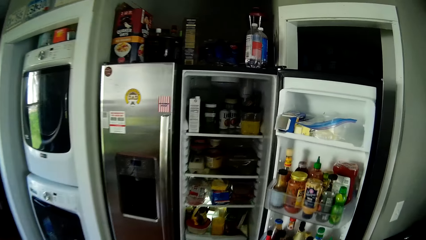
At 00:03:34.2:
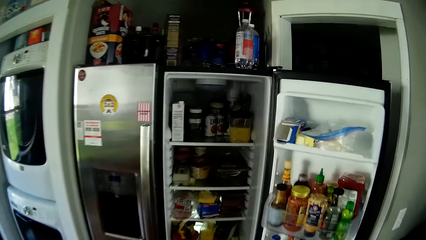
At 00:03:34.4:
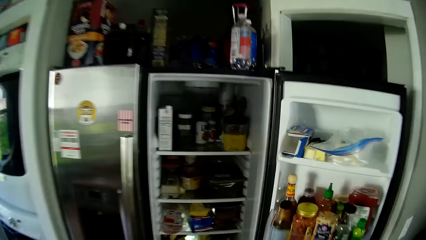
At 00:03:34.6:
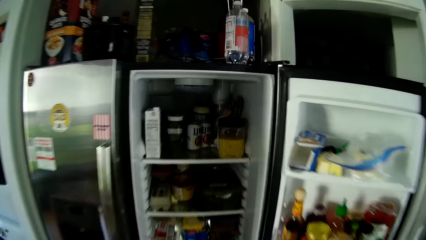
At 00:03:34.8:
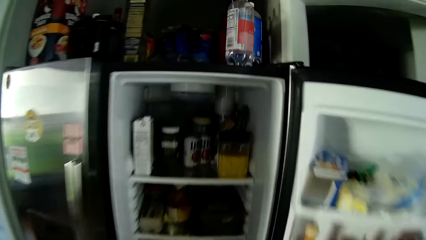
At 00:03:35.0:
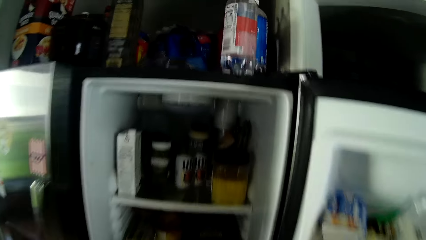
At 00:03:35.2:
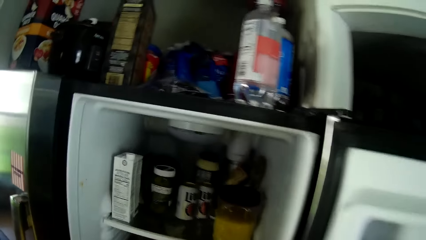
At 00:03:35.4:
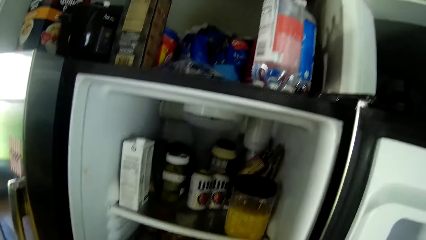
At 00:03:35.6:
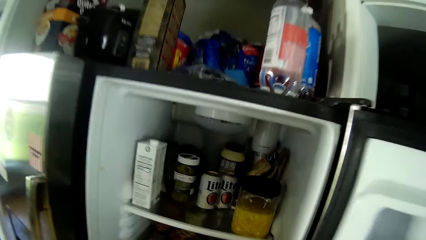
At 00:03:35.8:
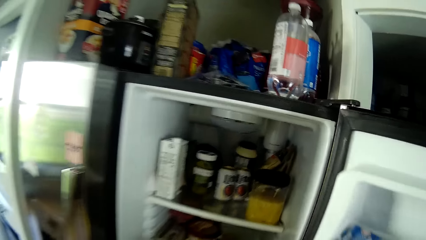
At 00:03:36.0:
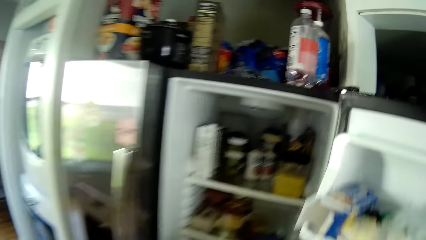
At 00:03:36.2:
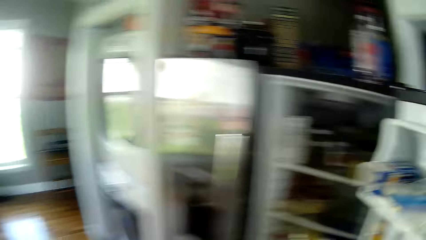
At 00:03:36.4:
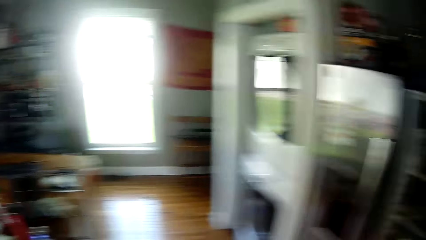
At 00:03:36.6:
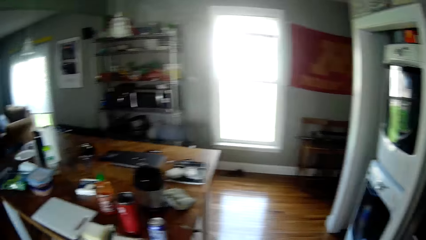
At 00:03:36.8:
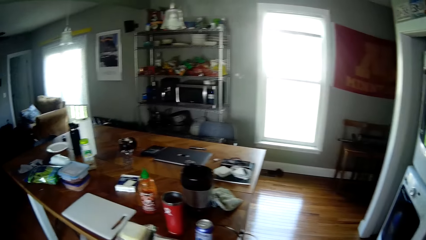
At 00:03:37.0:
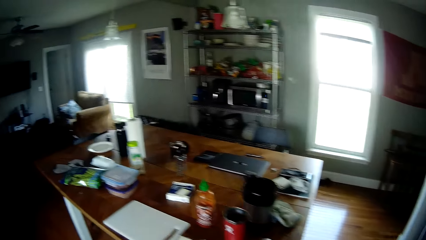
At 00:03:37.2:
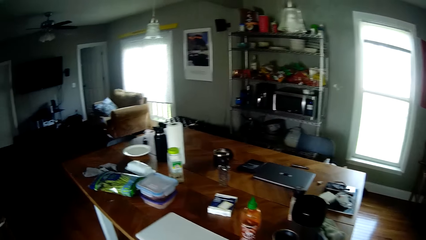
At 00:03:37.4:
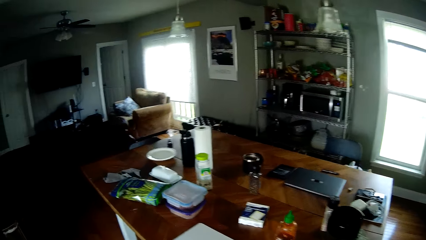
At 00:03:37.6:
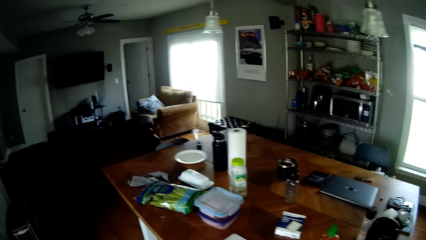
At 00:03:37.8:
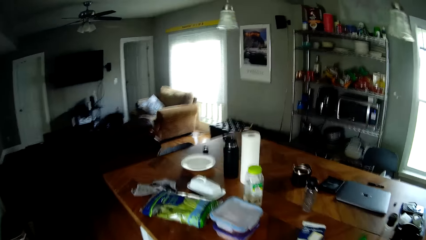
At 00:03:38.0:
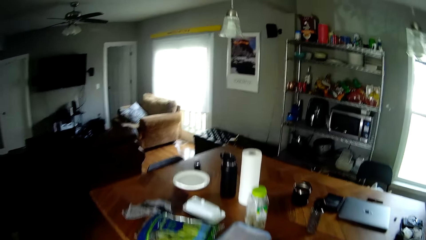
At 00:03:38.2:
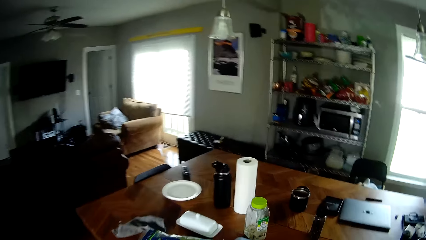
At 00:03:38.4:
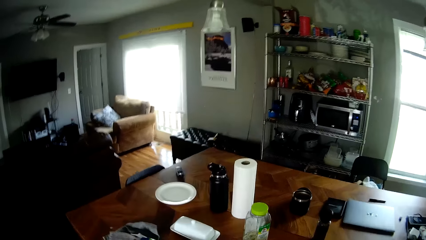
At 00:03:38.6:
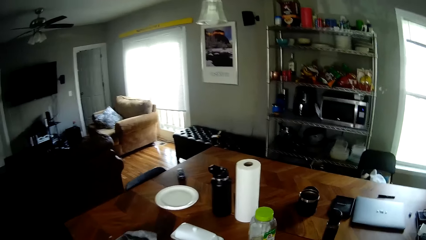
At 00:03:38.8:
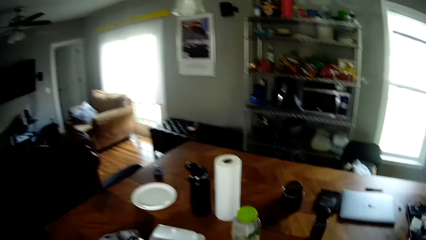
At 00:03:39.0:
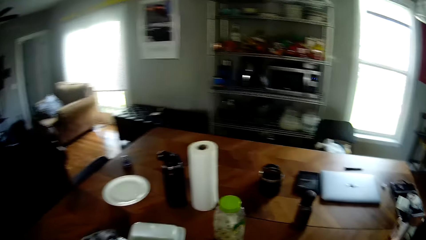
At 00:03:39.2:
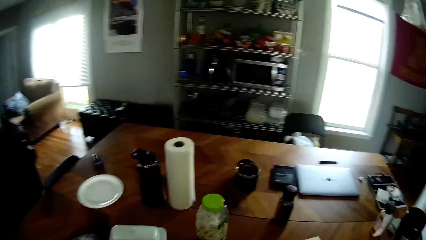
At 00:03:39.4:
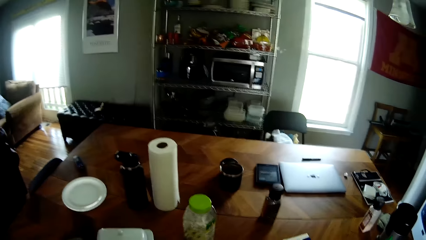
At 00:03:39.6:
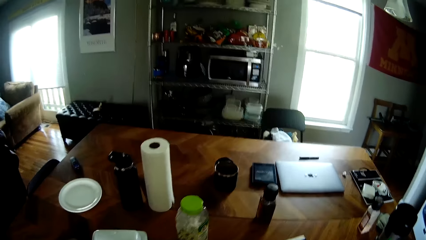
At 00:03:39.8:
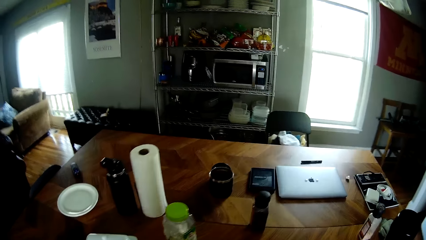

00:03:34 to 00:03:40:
The camera wearer walks around. They close the fridge. They walk around and look around.

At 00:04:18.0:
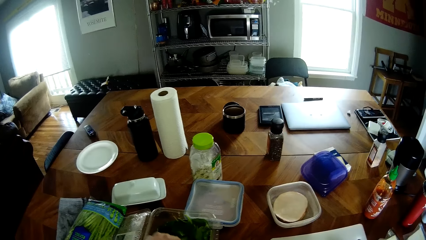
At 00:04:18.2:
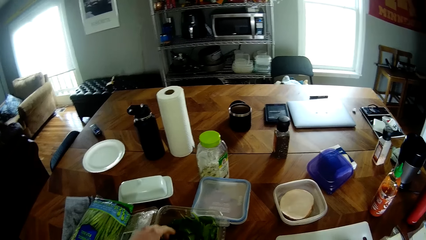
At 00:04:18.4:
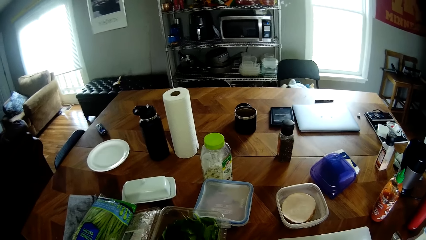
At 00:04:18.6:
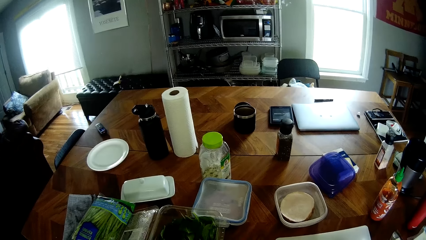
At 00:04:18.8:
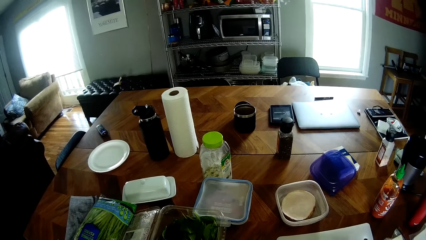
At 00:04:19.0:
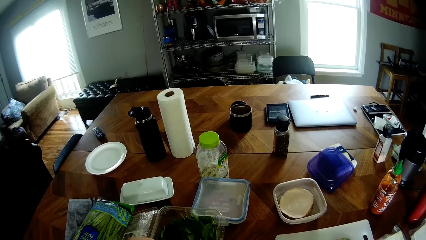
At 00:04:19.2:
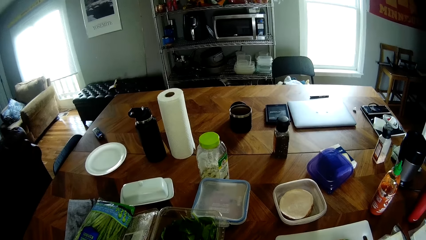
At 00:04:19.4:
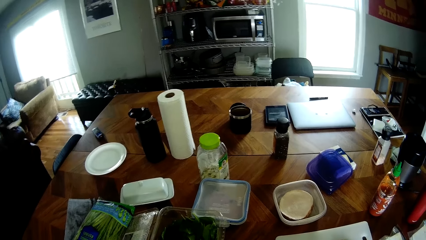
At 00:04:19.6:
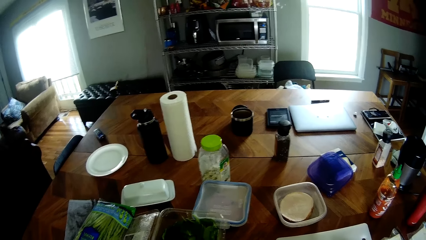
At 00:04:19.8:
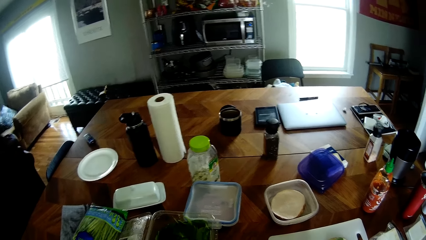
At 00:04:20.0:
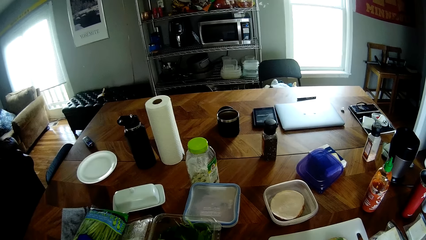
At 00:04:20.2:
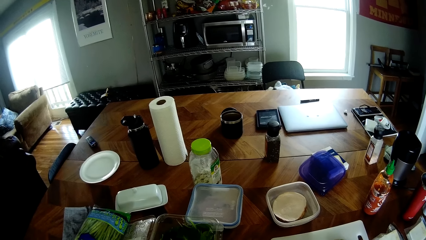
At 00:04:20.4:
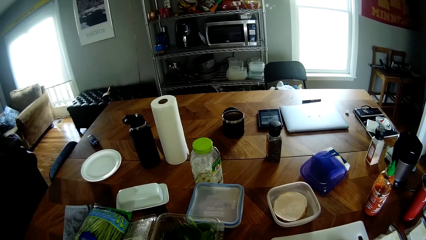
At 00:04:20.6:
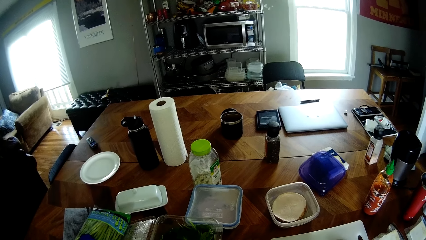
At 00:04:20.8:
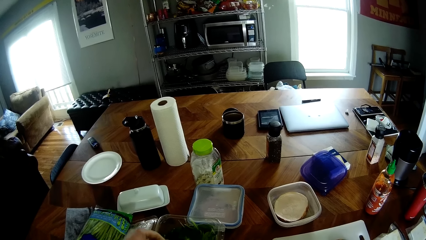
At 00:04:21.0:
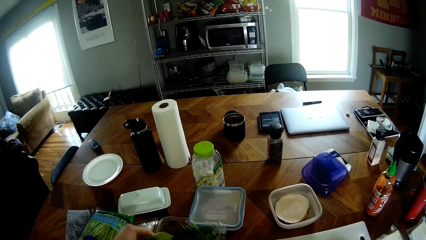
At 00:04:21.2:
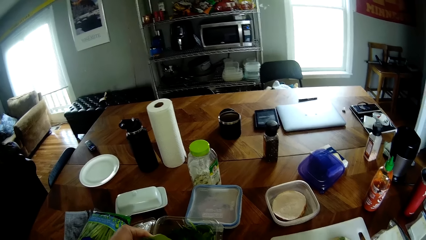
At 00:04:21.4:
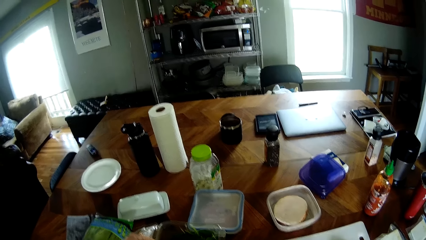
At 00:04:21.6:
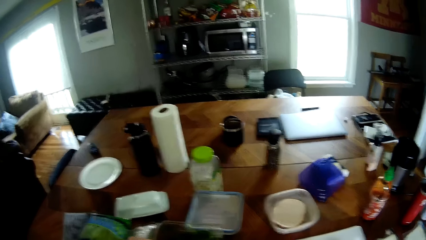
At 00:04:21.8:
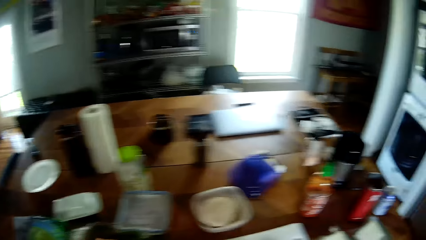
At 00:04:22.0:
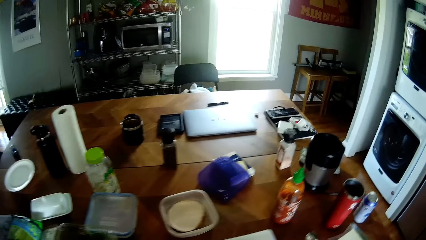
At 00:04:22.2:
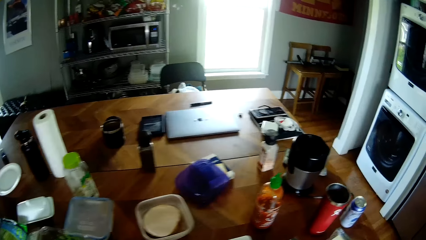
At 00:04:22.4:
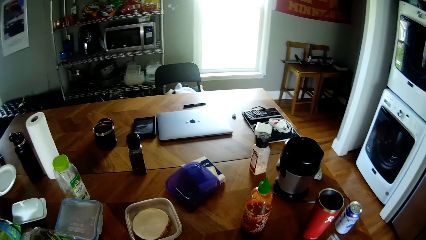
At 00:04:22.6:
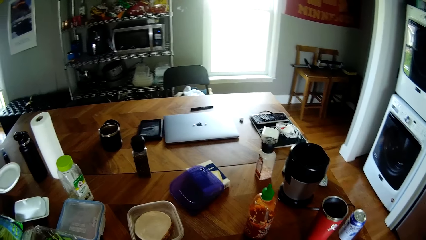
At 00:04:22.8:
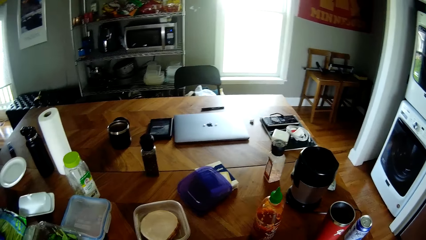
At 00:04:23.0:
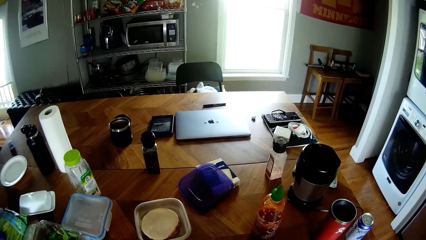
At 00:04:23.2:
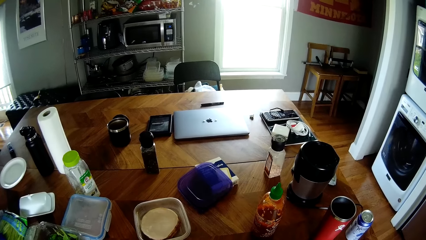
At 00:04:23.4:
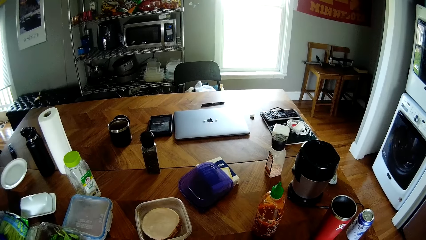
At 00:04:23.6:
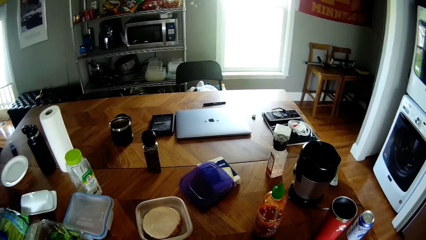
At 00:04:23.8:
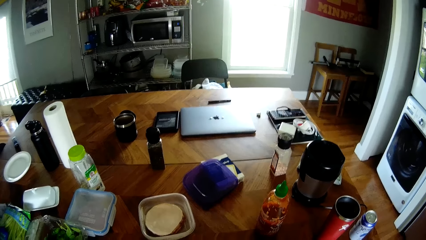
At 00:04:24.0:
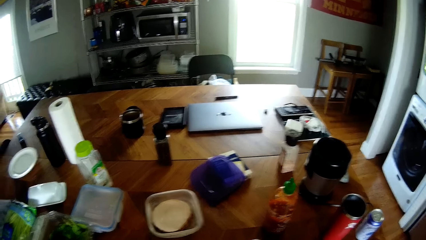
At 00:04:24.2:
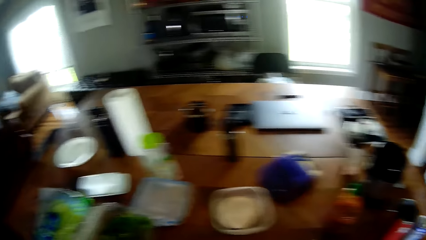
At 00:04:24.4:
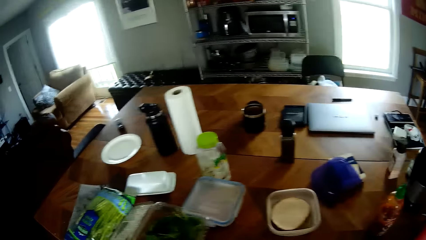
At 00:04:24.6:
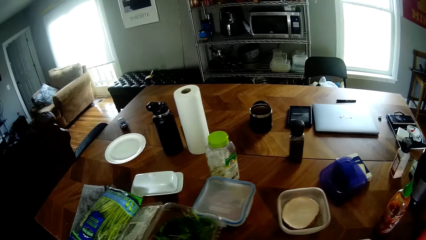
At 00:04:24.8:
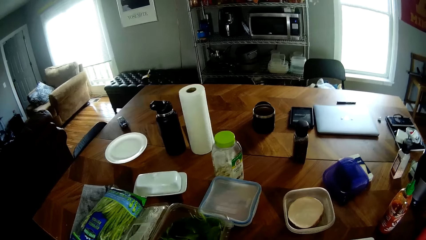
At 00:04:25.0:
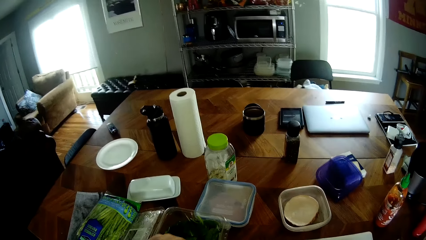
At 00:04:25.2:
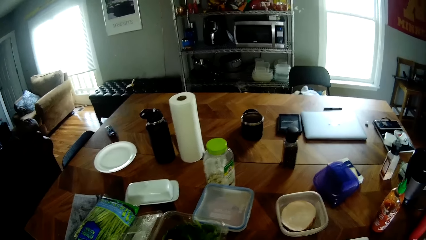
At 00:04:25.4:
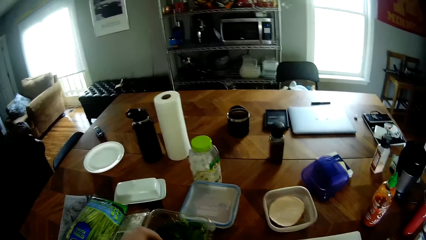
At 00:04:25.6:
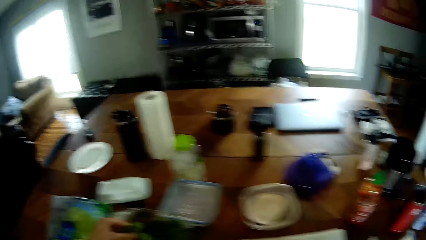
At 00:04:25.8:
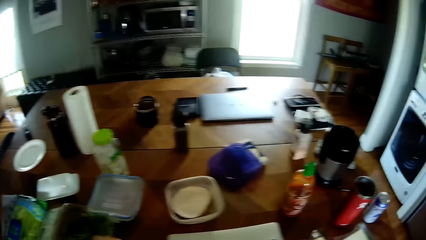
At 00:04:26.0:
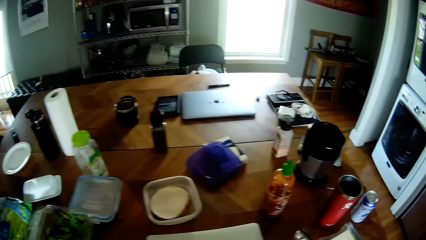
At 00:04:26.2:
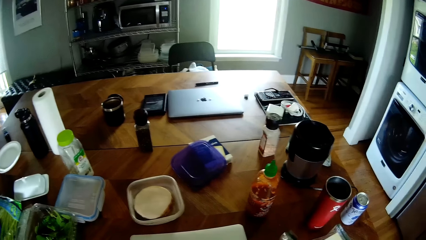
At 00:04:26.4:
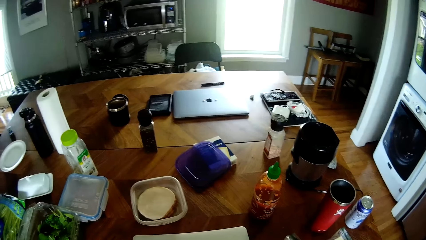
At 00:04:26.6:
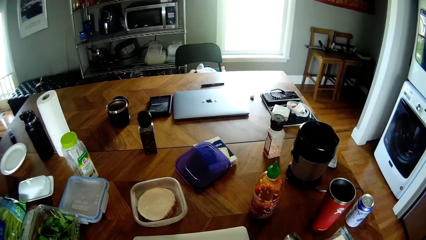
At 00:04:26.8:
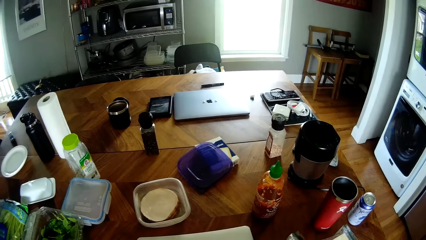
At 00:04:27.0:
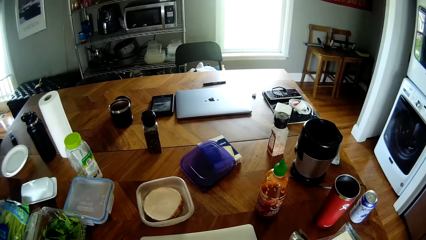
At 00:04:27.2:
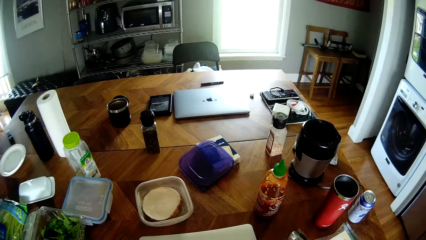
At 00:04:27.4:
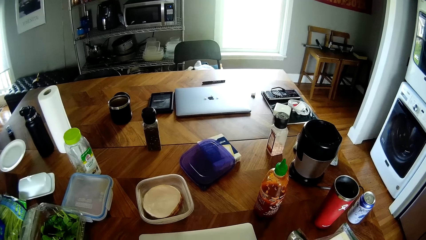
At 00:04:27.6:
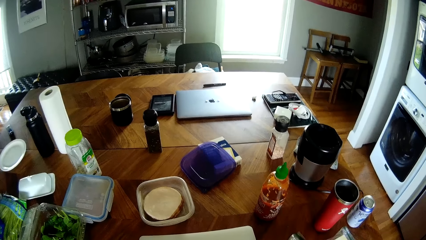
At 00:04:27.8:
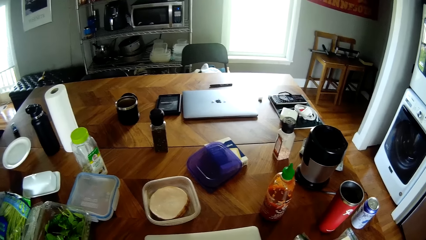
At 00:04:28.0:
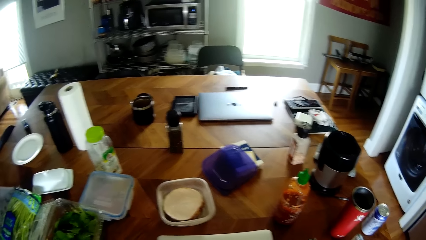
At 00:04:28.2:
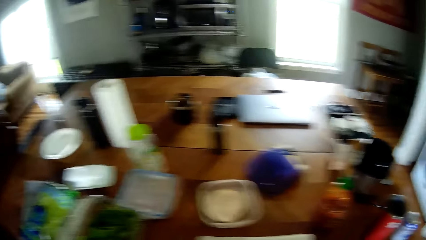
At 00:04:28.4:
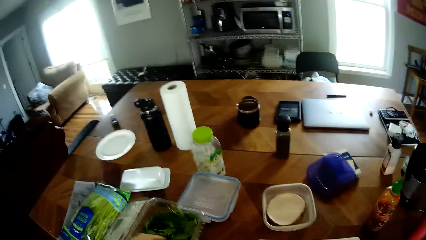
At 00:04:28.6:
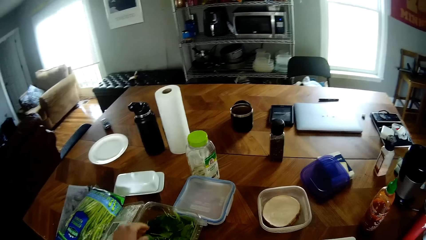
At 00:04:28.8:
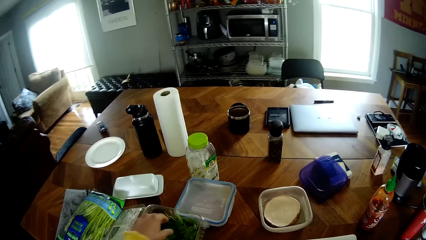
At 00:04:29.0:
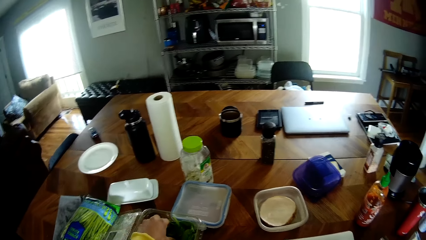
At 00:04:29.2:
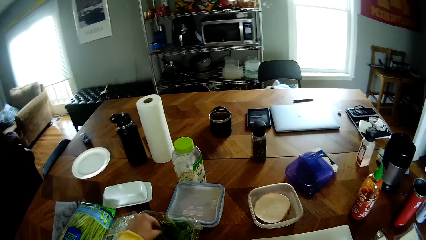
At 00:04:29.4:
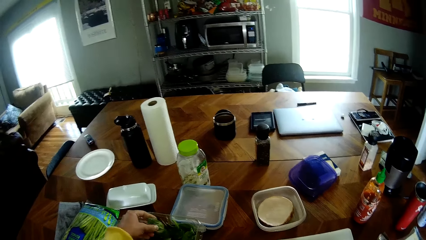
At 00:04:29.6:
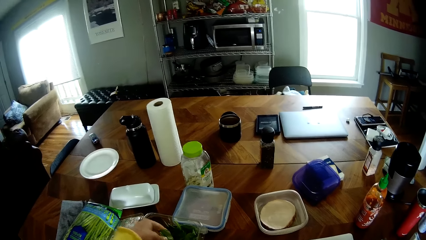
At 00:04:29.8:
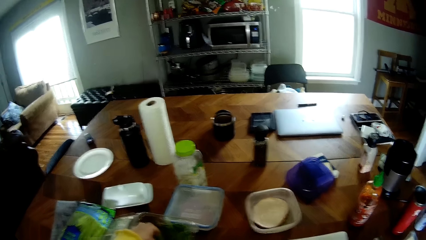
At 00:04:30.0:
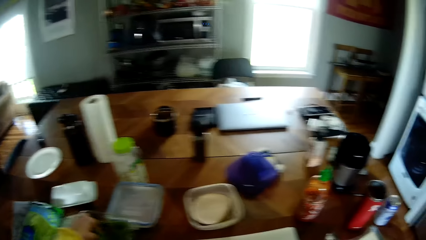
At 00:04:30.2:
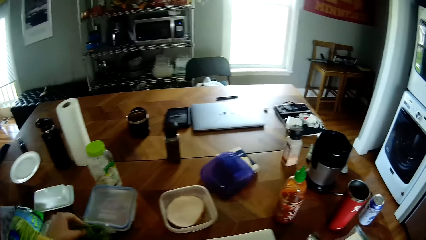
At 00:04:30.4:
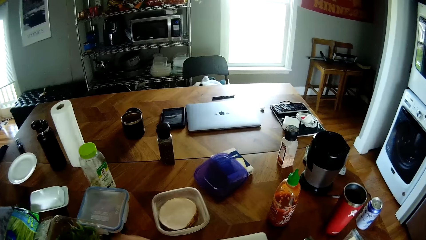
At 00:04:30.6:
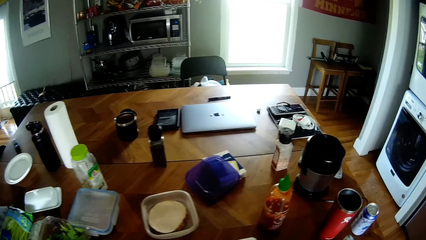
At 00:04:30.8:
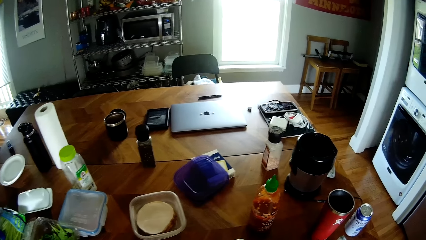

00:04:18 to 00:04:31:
The camera wearer picks a piece of lettuce from the container with her left hand. She touches the vegetable. She looks around the table. She touches the vegetable. She picks a piece of lettuce from the container with her left hand again. She places the vegetables on the chopping board. She picks a piece of lettuce from the container with her left hand again.
